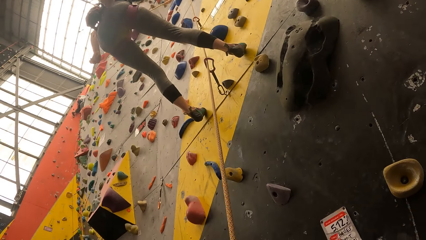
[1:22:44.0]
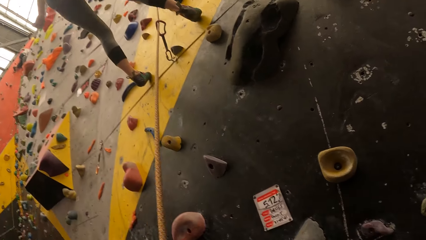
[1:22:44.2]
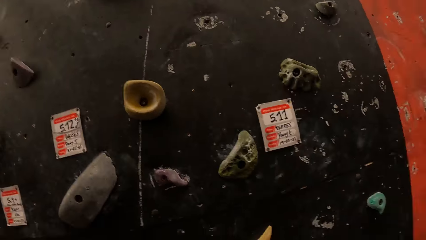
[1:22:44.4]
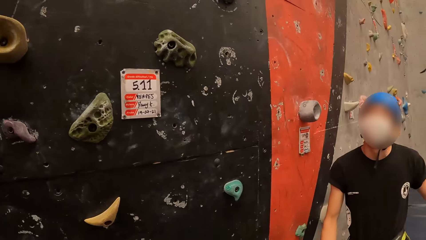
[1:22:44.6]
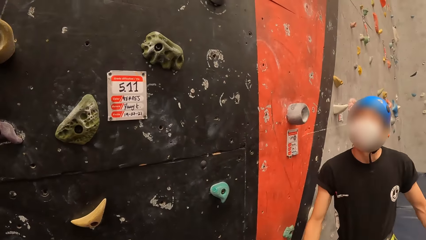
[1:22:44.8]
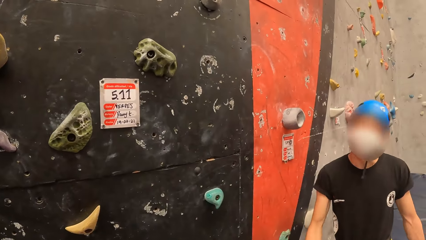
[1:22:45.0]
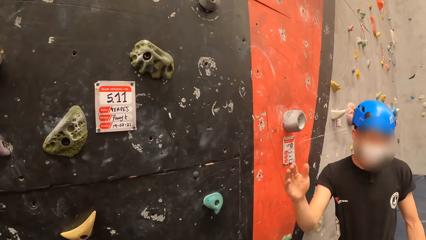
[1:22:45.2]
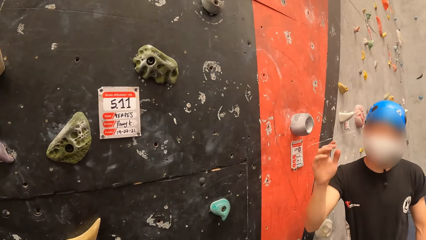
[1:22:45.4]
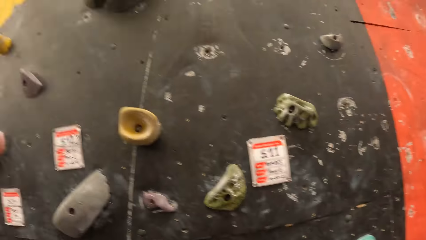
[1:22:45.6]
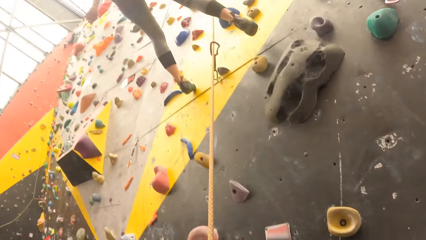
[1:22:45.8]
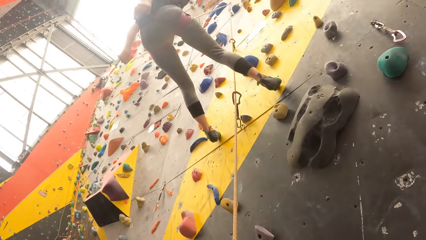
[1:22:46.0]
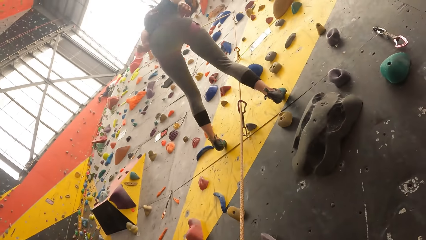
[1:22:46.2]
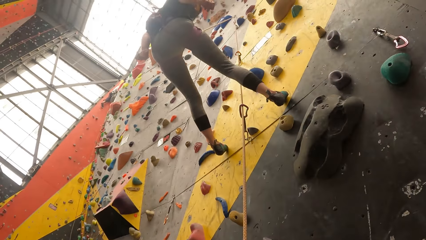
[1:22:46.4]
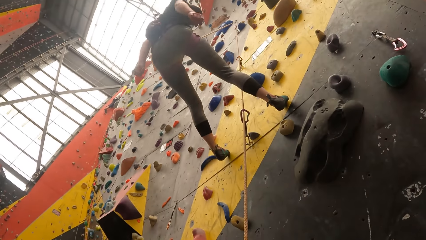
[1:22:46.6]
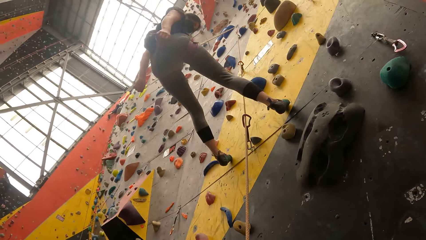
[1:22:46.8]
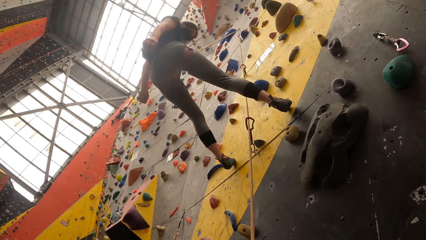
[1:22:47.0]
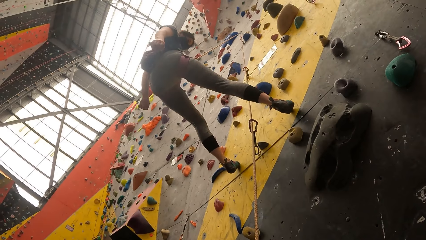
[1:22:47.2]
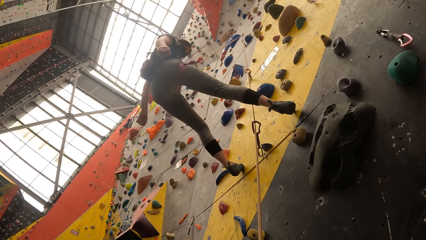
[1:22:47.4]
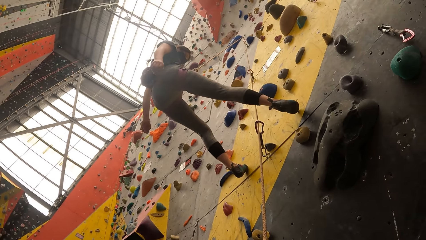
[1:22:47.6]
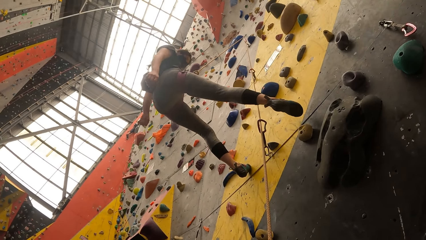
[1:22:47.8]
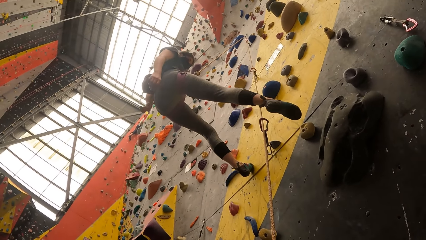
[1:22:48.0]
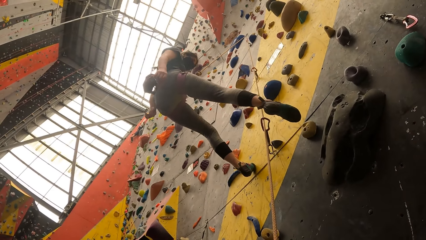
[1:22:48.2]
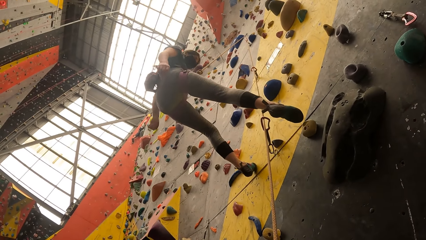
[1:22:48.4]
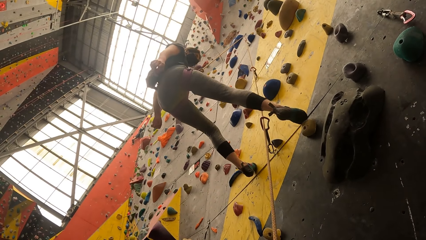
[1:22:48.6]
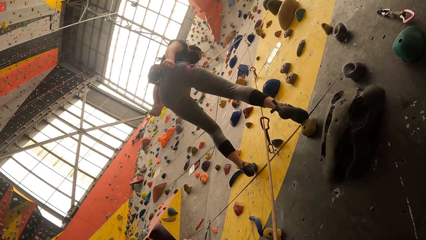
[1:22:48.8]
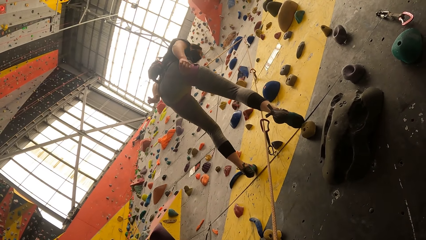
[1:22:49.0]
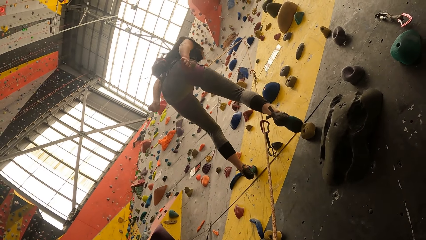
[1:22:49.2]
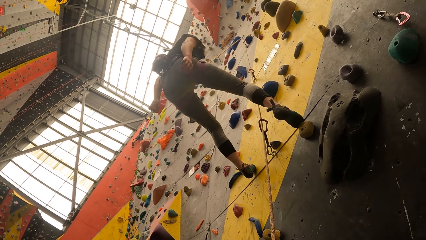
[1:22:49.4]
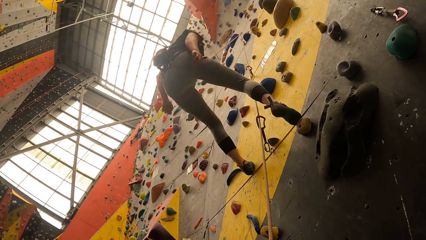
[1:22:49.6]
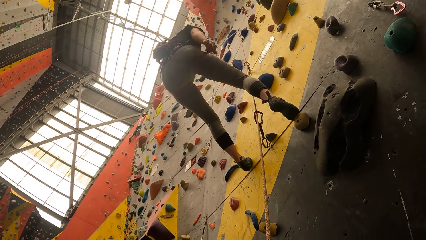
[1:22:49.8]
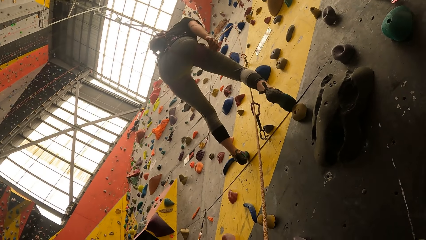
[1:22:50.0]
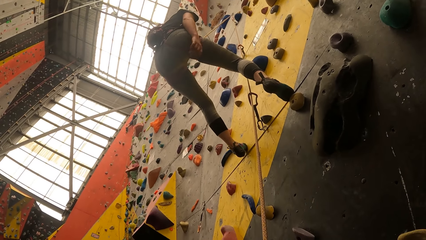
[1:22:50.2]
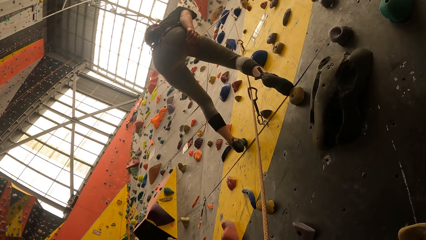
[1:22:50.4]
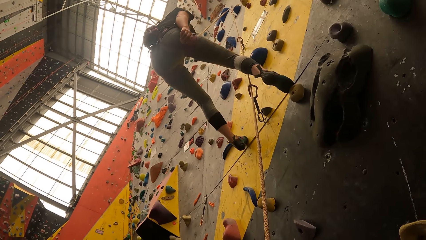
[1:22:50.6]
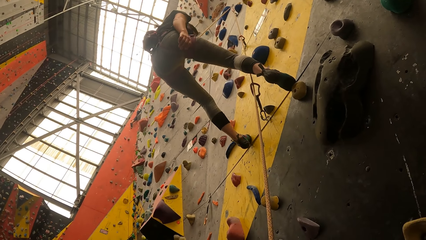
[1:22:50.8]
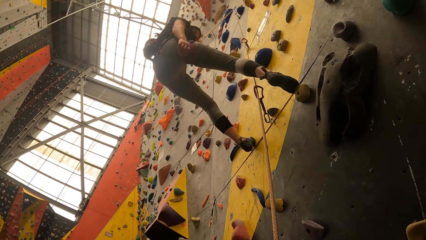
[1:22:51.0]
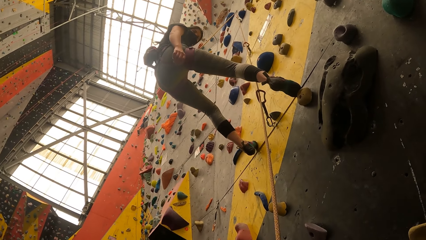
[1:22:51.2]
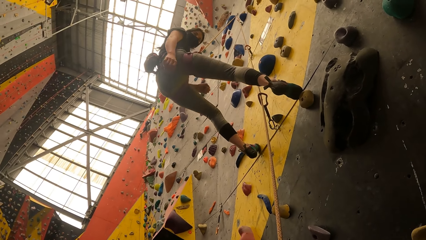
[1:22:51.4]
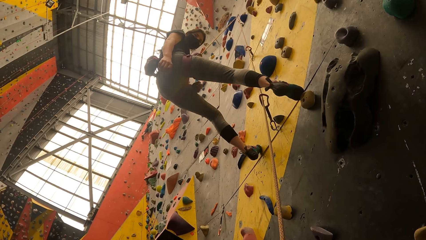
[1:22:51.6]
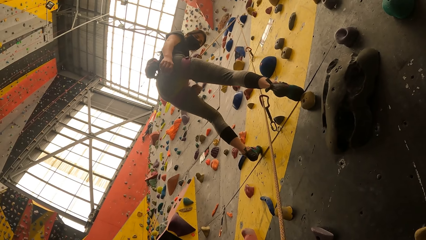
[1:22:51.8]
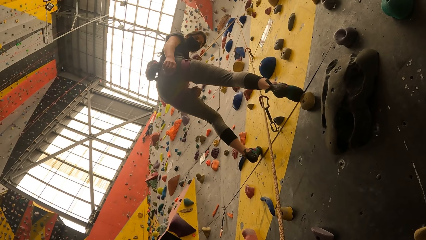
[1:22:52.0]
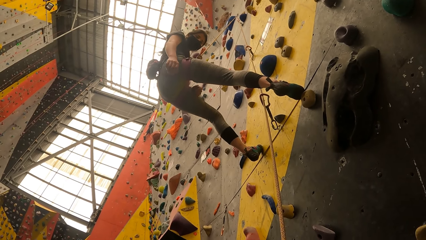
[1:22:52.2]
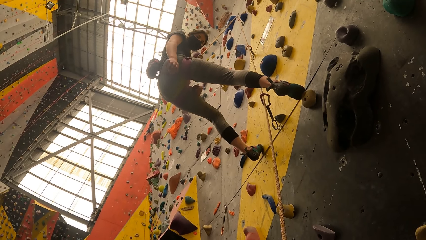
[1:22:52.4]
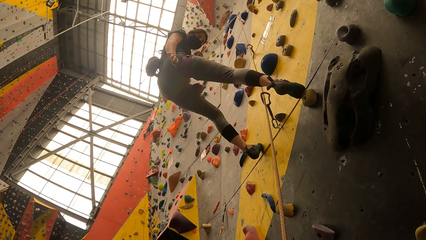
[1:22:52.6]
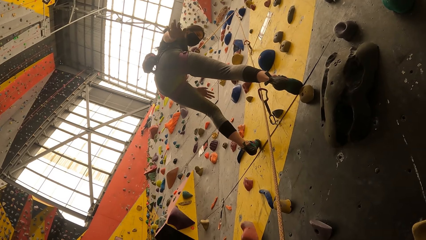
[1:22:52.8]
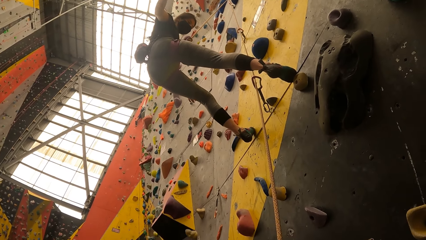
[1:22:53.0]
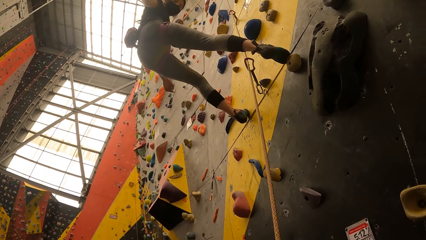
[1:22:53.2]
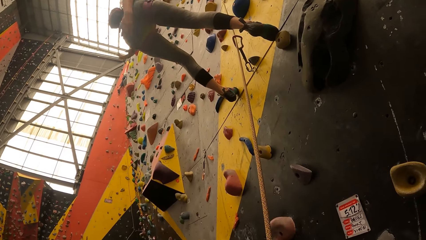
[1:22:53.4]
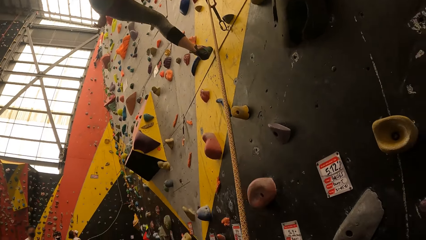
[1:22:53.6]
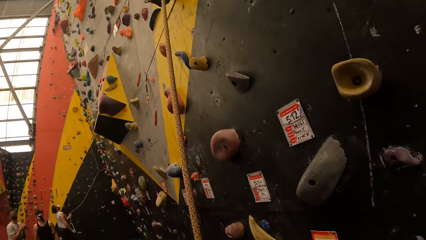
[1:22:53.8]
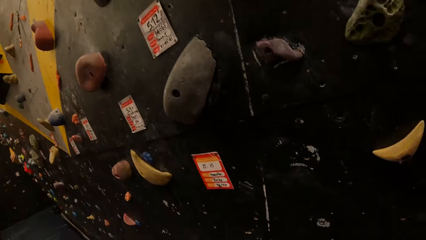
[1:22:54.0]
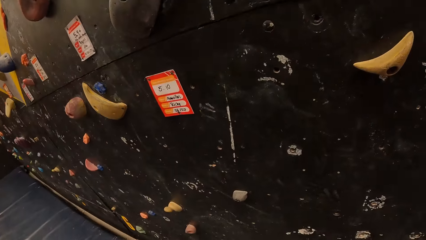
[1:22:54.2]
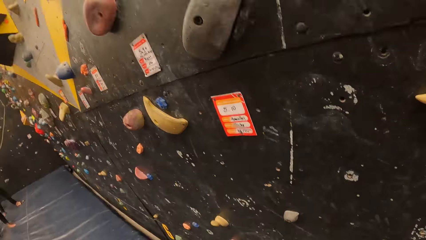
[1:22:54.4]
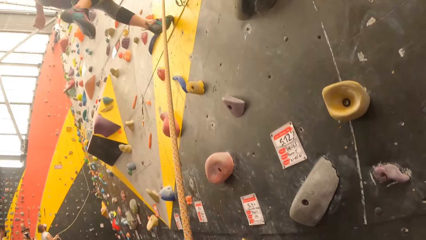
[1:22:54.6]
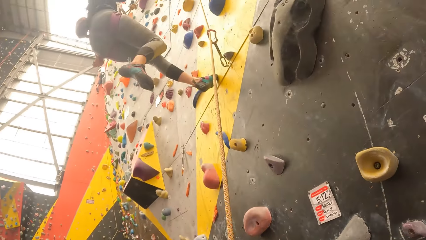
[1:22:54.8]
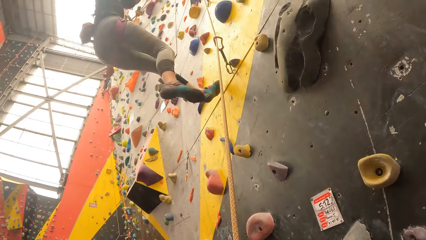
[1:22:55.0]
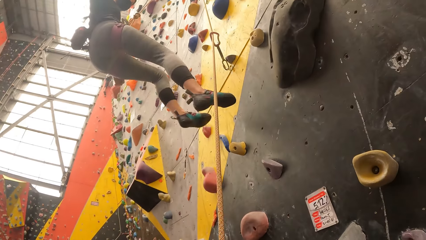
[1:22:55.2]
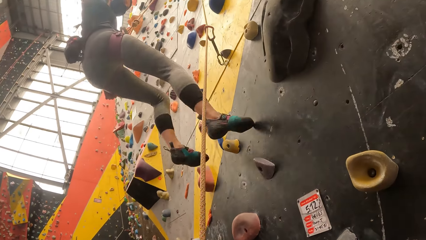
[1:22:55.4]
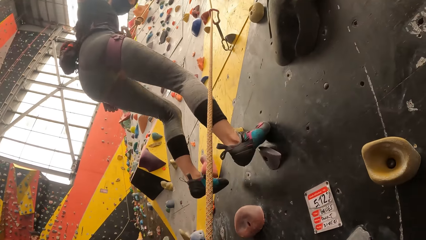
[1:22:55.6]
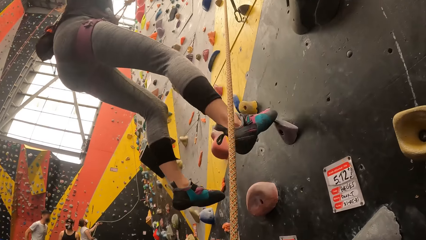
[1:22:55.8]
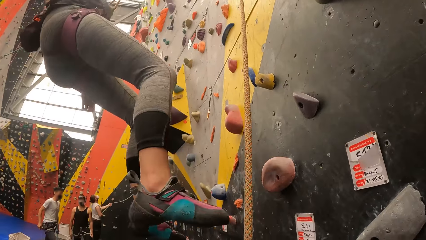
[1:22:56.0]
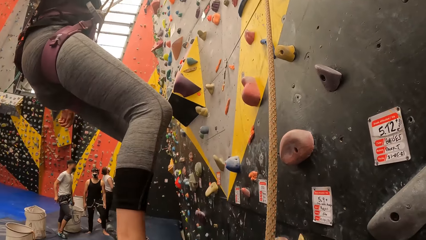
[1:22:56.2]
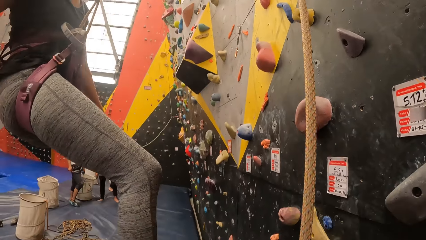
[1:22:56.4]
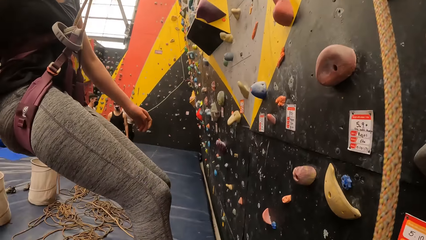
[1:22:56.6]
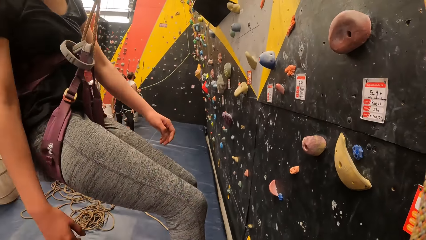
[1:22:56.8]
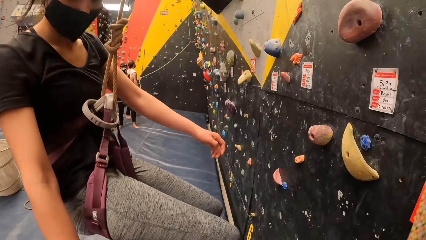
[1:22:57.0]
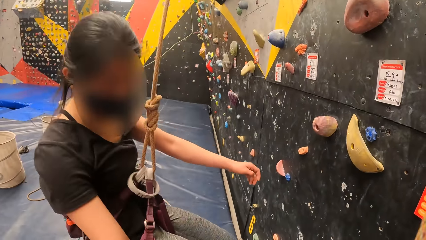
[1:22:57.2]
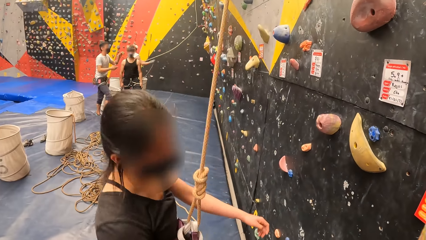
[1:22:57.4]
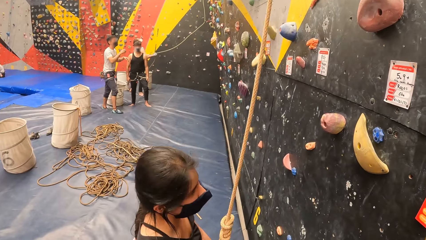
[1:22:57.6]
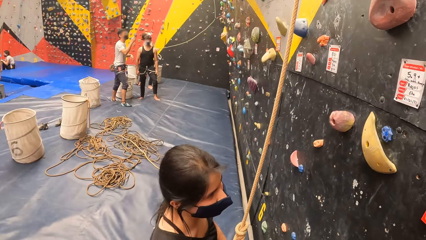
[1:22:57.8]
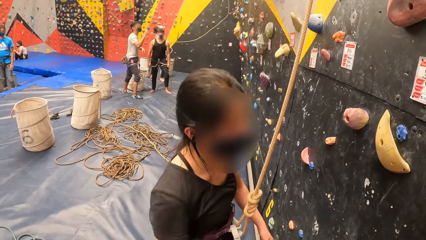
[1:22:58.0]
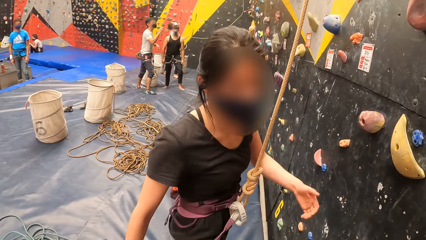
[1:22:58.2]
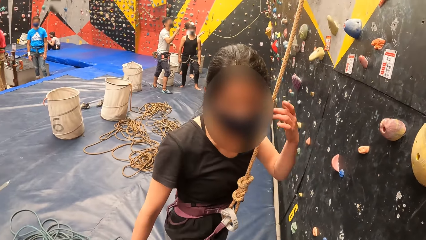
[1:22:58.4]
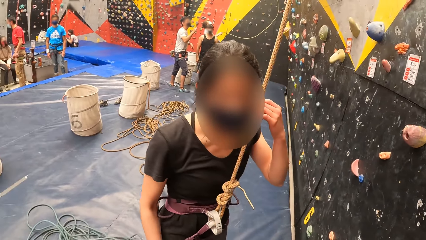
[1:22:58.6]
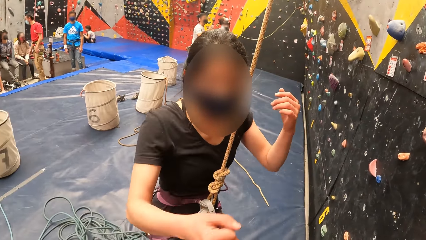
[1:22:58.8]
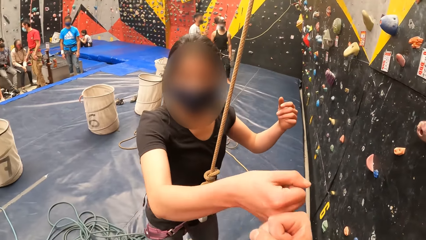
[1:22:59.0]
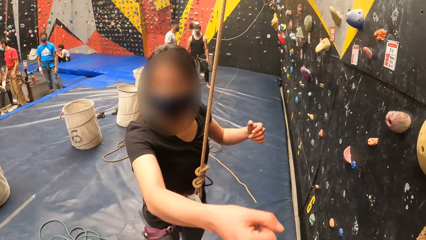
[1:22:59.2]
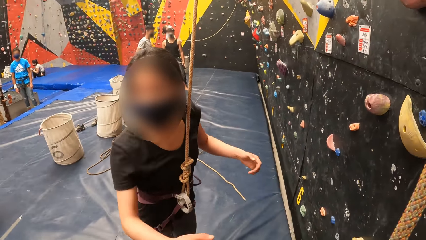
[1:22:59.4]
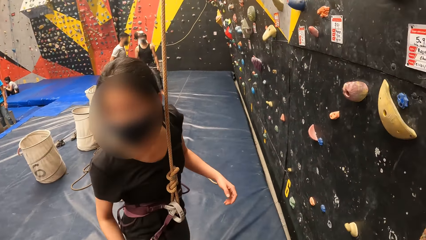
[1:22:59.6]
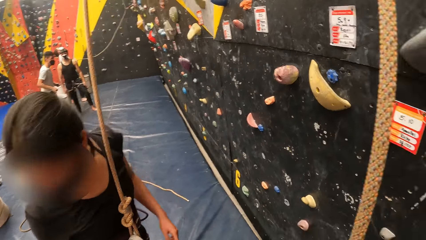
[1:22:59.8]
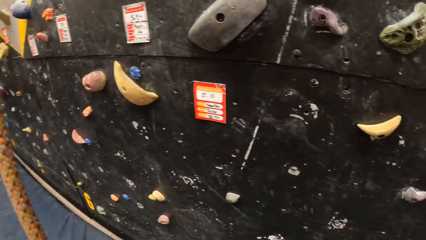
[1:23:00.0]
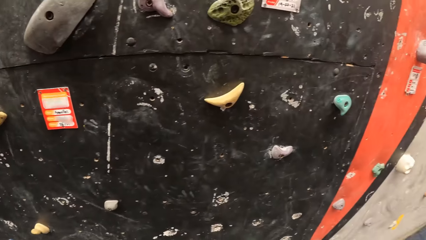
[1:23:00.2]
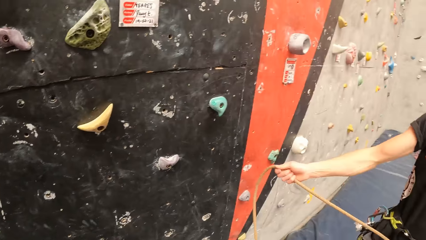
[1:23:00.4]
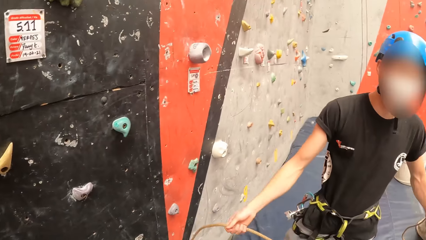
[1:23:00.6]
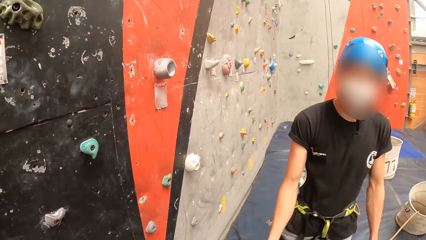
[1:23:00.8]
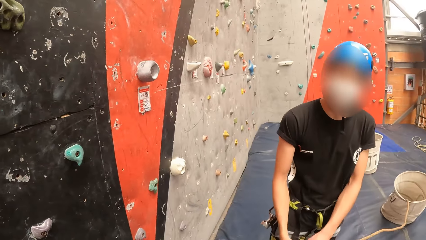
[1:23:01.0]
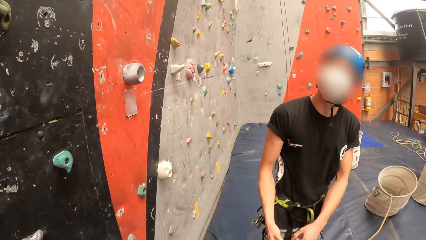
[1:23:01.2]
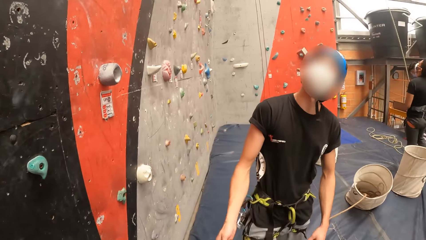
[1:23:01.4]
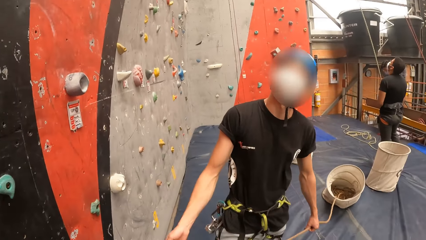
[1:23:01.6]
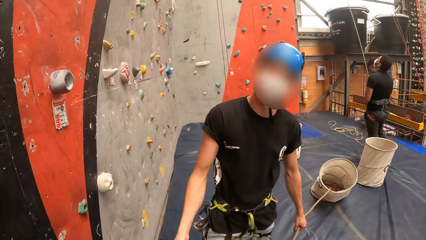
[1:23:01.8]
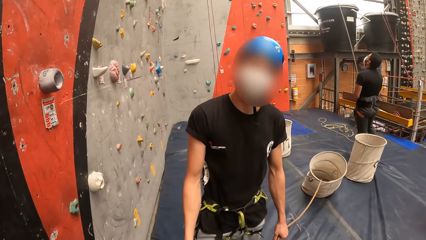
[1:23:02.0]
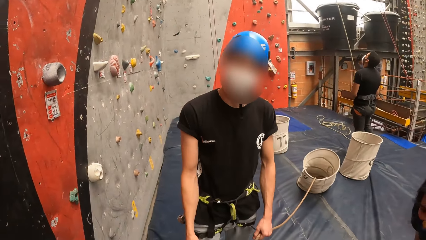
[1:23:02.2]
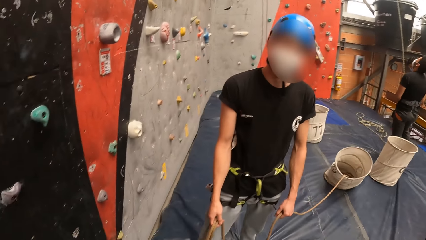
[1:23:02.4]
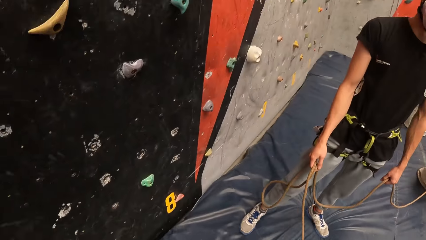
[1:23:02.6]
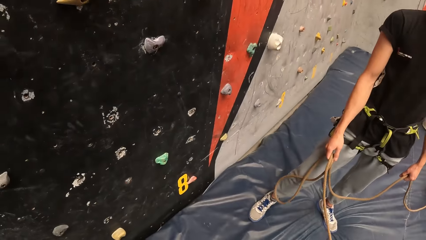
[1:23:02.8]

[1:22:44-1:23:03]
The camera wearer looks at a person. They look around. They look at another person. The other person swings along the wall and moves the hands. The camera wearer looks around the room. They swing down to the floor. They punch the other person. They converse with the first person.
